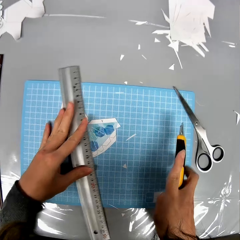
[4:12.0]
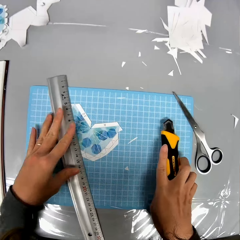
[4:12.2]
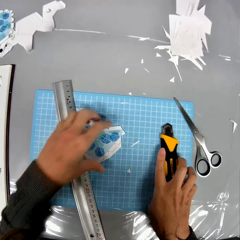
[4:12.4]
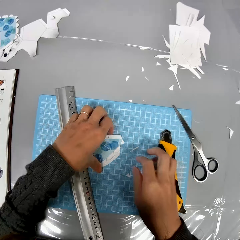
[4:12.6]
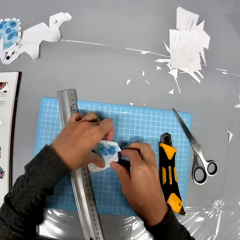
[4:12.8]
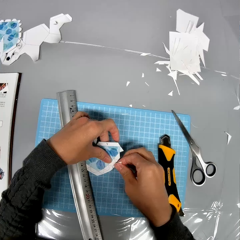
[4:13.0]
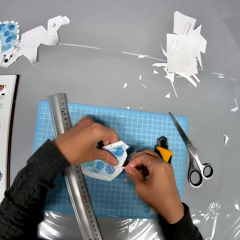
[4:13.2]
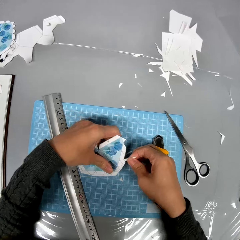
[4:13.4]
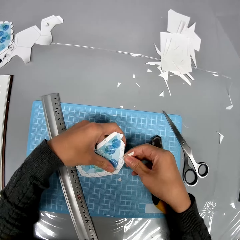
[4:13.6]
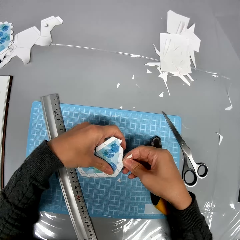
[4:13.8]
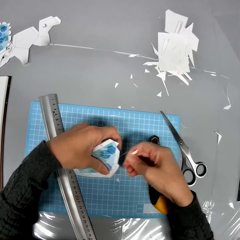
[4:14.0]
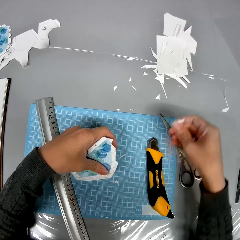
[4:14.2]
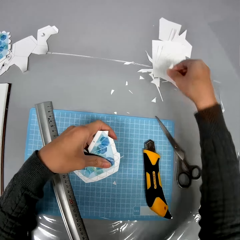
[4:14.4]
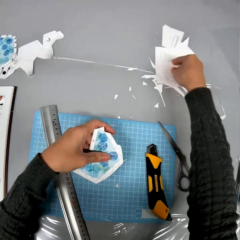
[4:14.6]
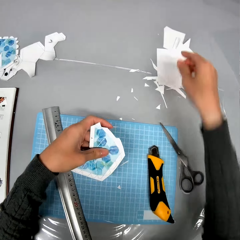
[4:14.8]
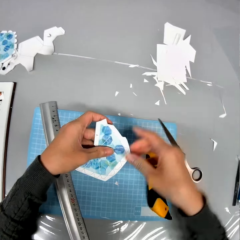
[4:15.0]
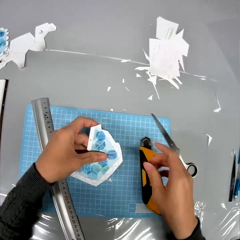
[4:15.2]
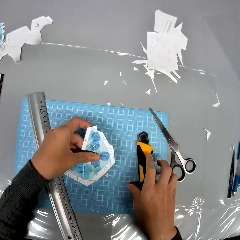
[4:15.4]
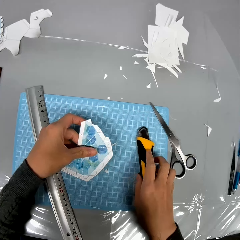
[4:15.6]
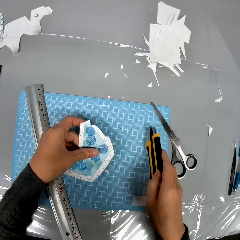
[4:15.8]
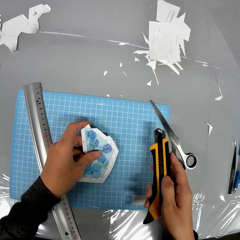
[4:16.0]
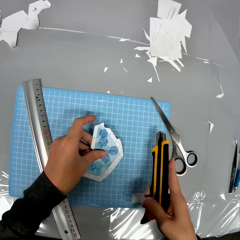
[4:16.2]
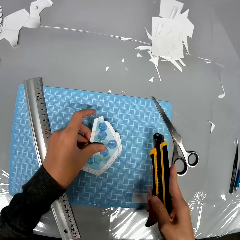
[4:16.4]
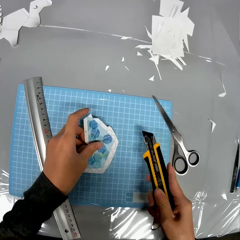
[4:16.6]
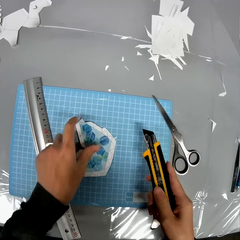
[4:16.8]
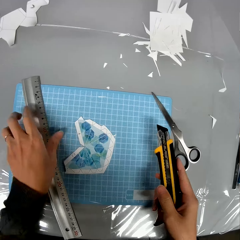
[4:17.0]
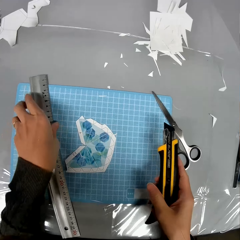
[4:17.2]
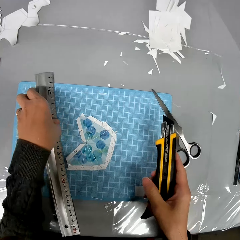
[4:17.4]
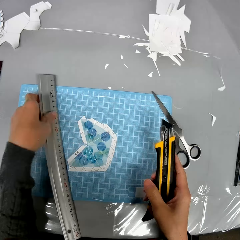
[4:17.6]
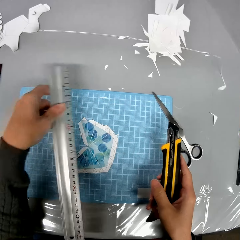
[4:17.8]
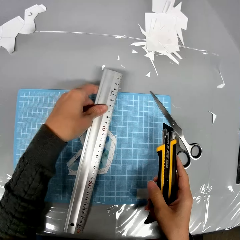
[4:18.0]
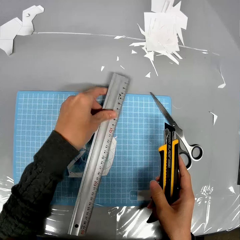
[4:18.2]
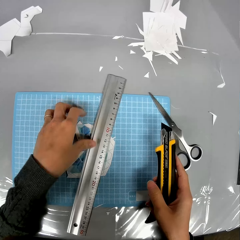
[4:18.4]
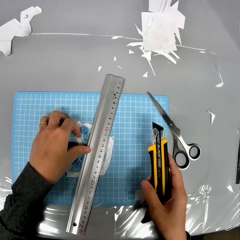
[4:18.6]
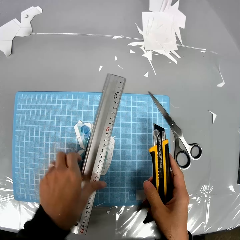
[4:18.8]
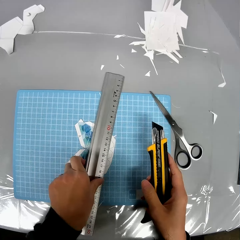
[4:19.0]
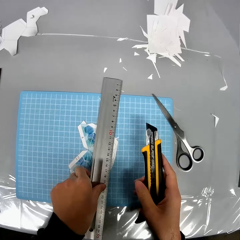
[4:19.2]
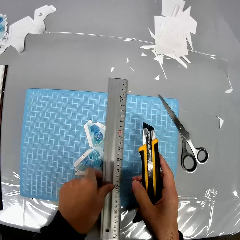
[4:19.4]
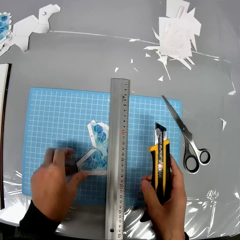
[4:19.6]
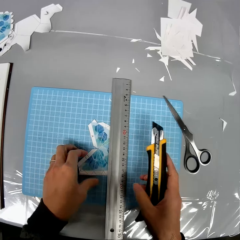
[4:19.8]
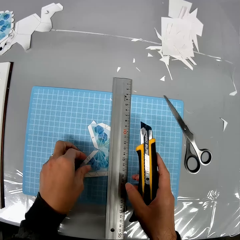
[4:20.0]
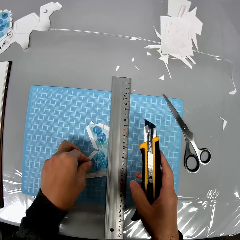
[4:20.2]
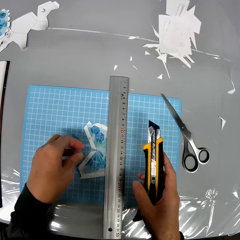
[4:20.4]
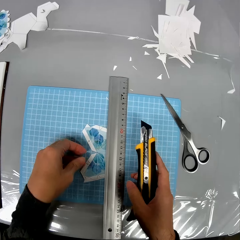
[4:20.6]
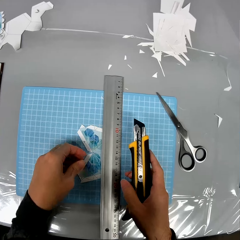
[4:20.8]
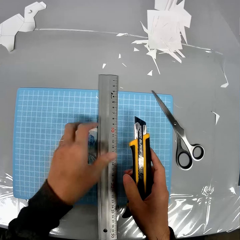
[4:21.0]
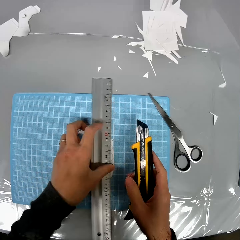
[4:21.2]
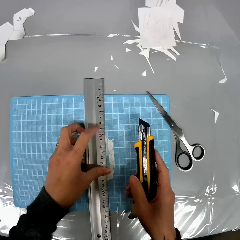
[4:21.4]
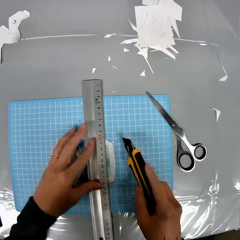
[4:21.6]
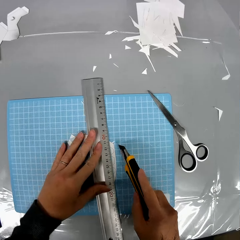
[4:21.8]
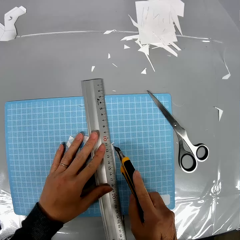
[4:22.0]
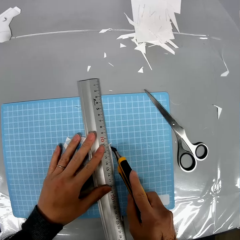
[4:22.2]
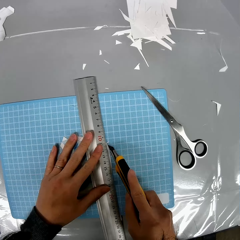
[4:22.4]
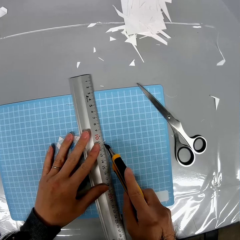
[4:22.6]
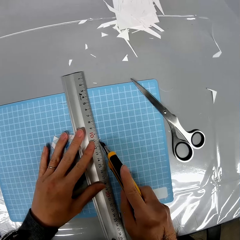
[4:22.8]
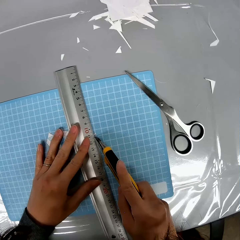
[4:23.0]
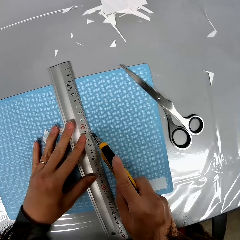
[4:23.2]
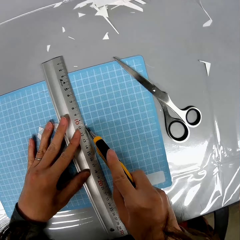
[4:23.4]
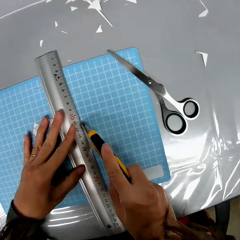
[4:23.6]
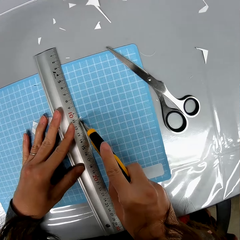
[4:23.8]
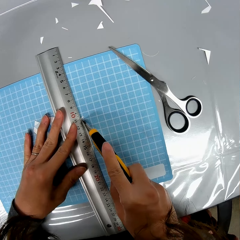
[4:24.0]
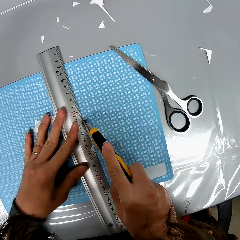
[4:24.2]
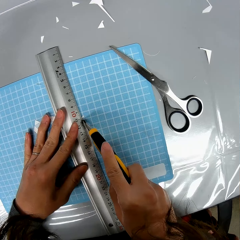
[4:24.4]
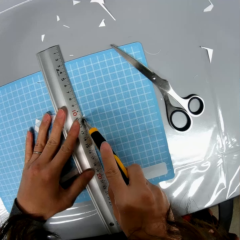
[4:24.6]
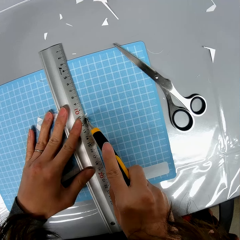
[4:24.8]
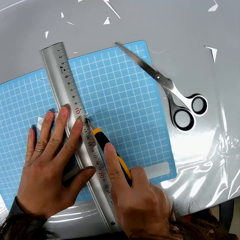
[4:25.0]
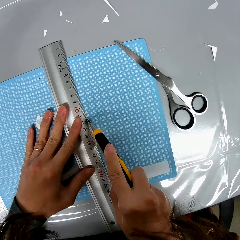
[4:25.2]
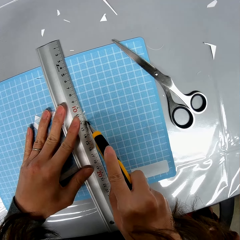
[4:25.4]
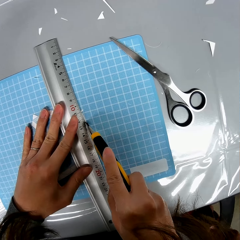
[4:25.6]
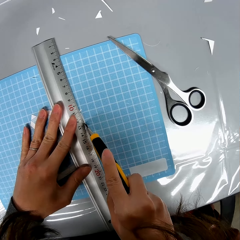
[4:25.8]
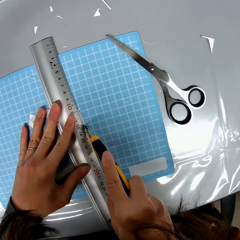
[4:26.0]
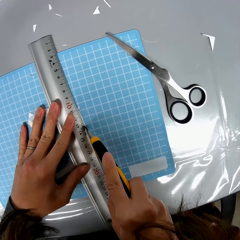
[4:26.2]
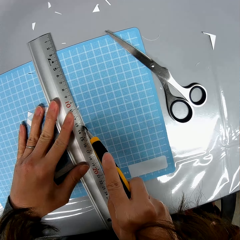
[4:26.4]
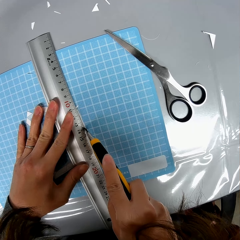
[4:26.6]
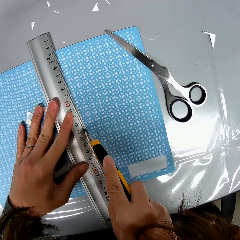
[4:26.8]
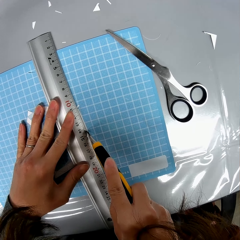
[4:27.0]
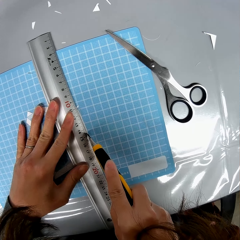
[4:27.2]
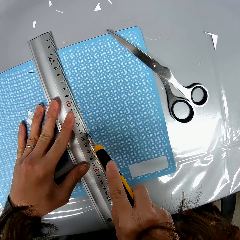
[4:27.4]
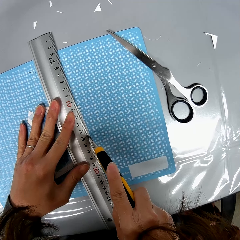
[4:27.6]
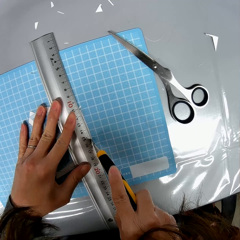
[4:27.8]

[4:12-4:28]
The camera wearer drops the craft knife on the table. They pick up the cardboard paper and pull out a piece of cardboard paper and drop it on the table. They pick up the craft knife from the table. They pick up a ruler from the table and place it on the cardboard paper. They adjust the cardboard paper and the ruler on the table. They cut the cardboard paper using the craft knife.

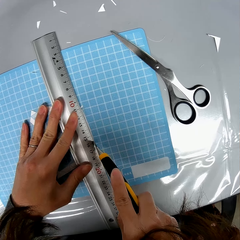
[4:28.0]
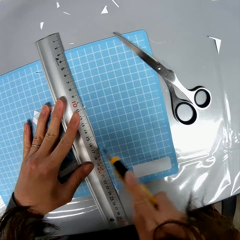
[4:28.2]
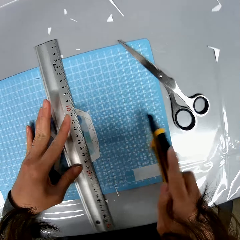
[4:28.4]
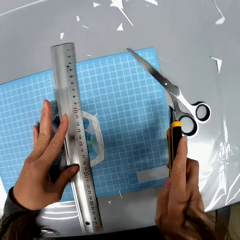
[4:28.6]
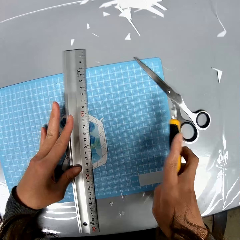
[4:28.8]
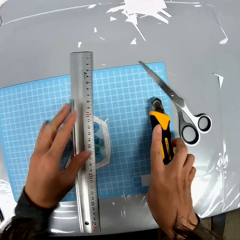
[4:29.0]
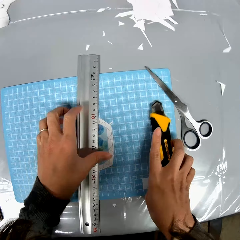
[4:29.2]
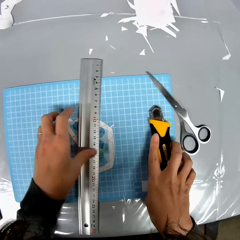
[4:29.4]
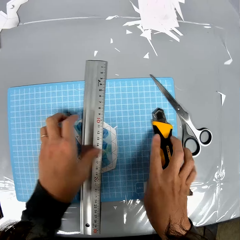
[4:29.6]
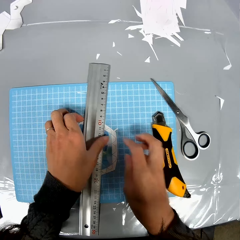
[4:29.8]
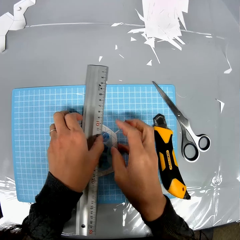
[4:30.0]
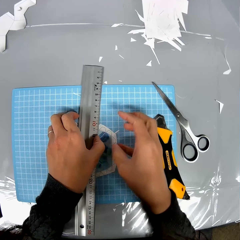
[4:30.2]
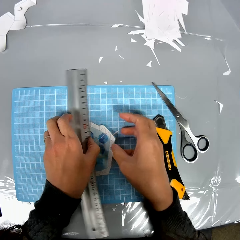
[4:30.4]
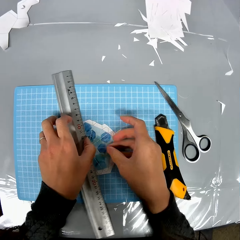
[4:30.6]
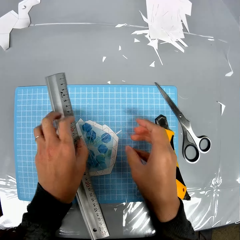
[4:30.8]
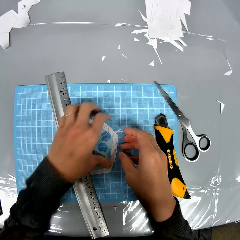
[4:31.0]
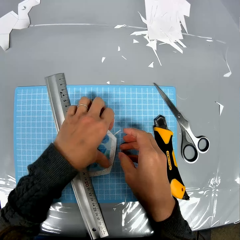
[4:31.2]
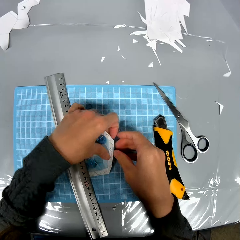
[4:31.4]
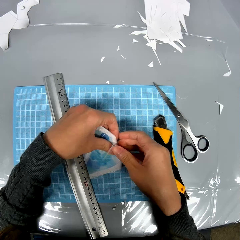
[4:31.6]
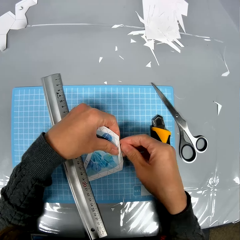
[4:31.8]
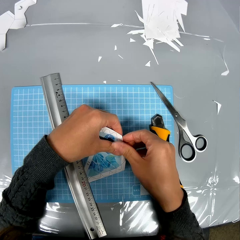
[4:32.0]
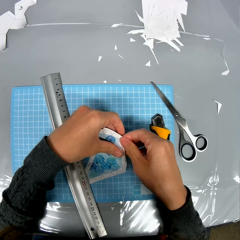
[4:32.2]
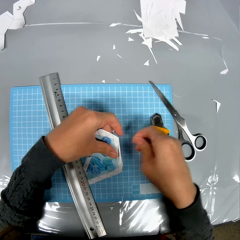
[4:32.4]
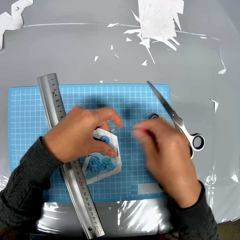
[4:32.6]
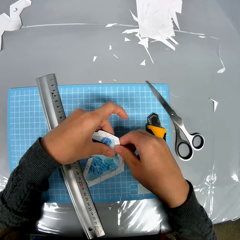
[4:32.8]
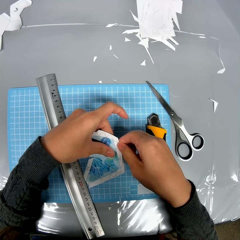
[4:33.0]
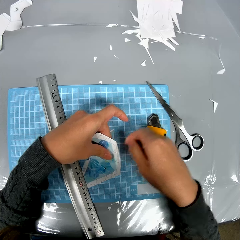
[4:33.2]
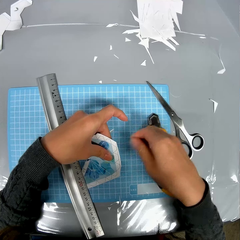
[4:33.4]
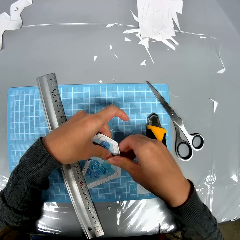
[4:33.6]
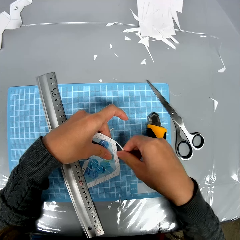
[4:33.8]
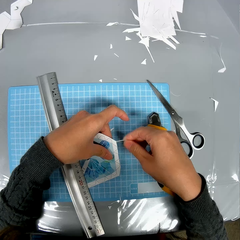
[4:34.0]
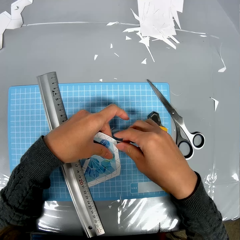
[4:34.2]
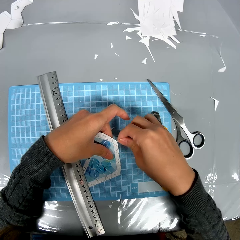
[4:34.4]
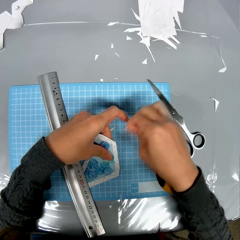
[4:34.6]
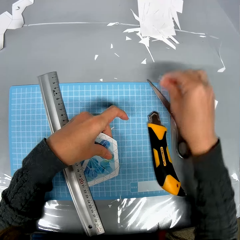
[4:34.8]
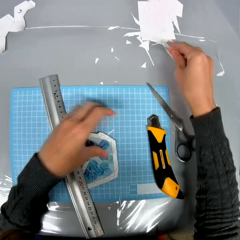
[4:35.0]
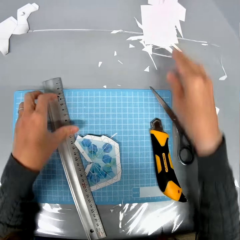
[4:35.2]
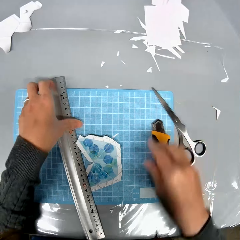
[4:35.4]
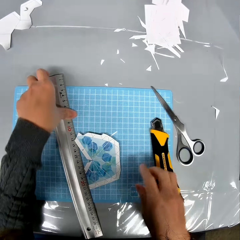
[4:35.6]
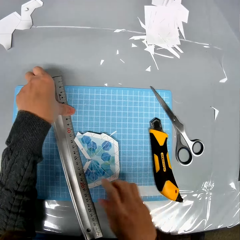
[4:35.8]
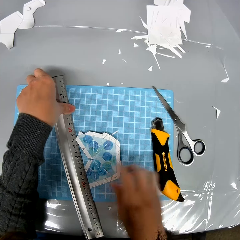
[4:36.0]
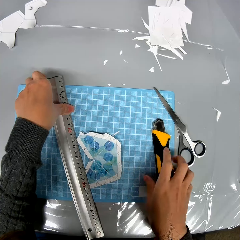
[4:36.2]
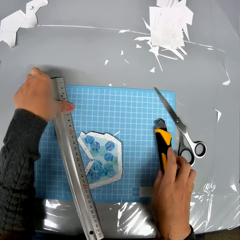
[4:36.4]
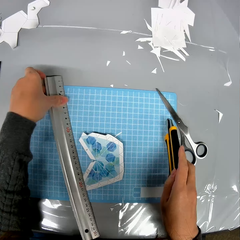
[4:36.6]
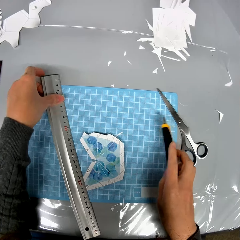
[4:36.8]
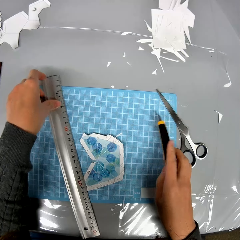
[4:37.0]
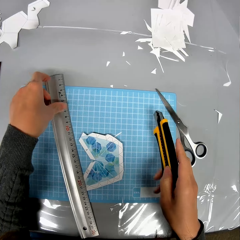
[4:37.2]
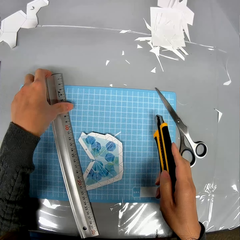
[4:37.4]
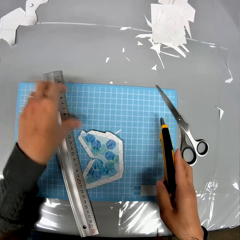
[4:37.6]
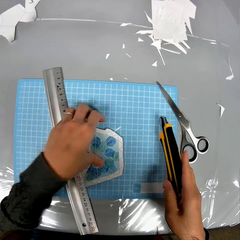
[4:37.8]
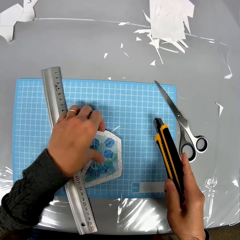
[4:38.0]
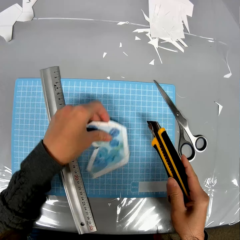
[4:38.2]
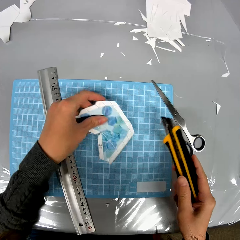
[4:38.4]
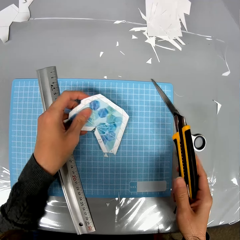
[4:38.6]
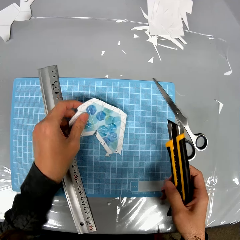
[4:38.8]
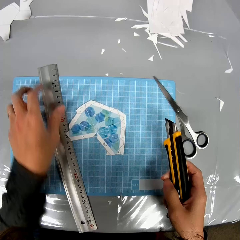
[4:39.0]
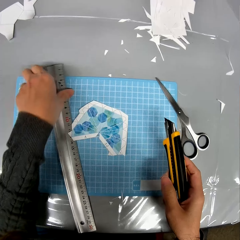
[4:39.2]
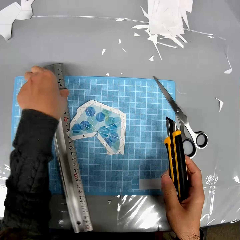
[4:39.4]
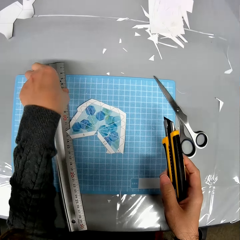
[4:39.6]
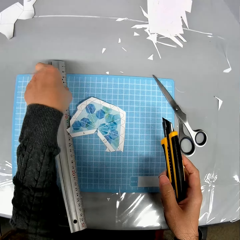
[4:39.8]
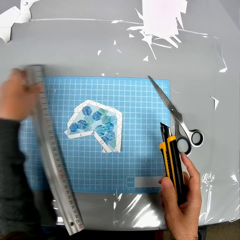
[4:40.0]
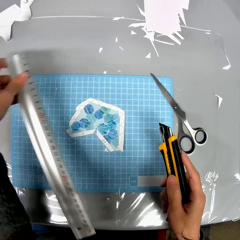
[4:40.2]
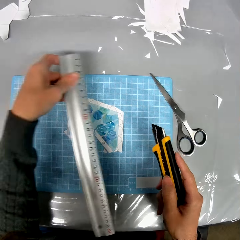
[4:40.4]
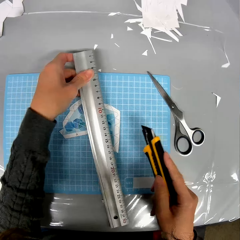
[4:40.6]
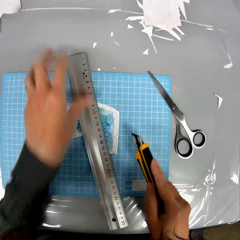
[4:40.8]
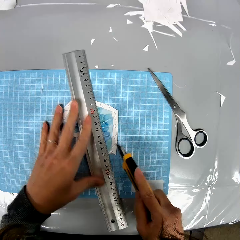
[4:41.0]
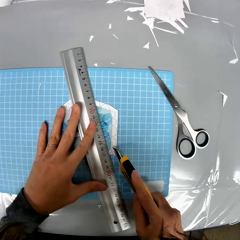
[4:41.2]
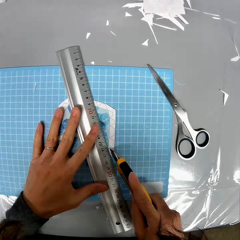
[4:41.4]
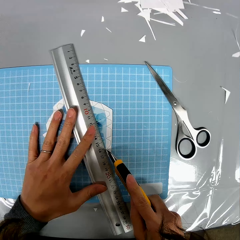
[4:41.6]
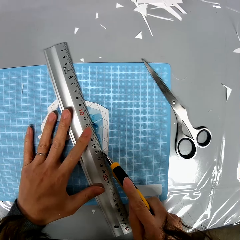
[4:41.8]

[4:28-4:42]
The camera wearer drops the craft knife on the table. They pick up the cardboard paper and pull out a piece of cardboard paper and drop it on the table. They pick up the craft knife. They adjust the position of the cardboard paper. They take the paper on the table. They pick up a ruler and place it on the cardboard paper.
